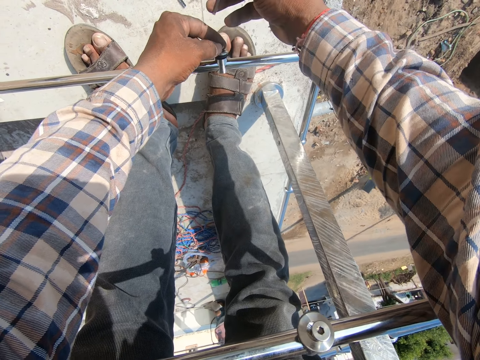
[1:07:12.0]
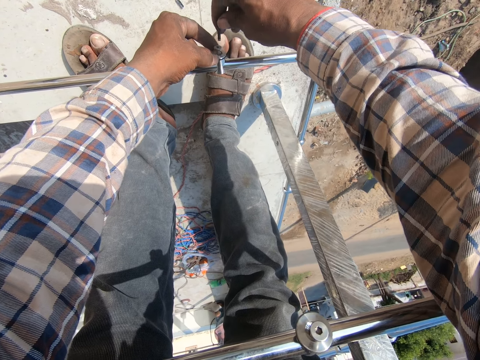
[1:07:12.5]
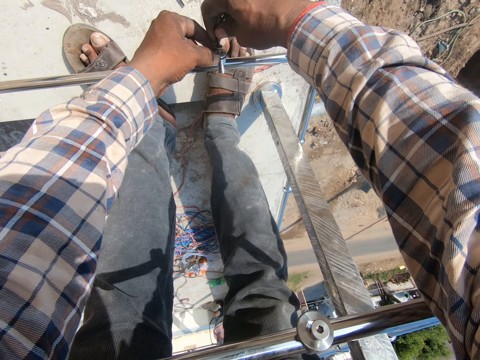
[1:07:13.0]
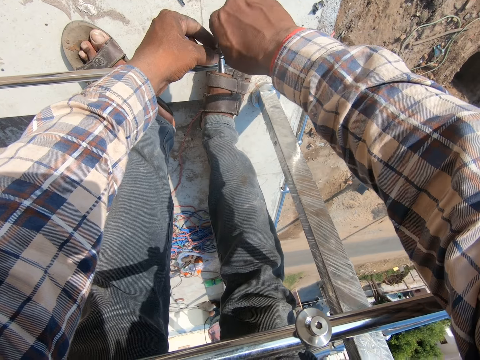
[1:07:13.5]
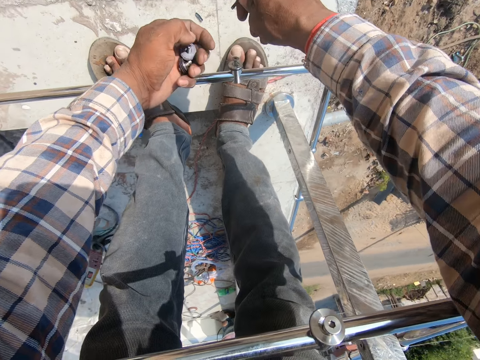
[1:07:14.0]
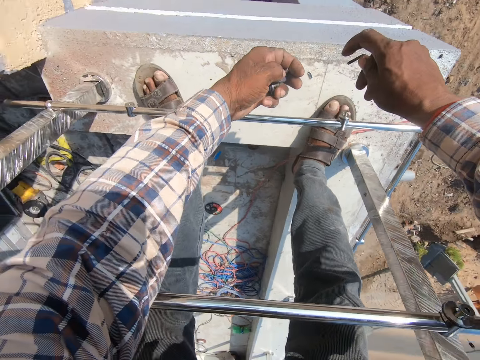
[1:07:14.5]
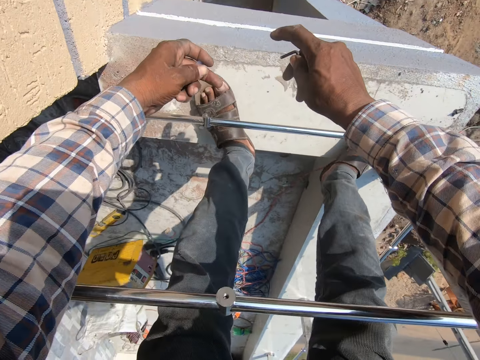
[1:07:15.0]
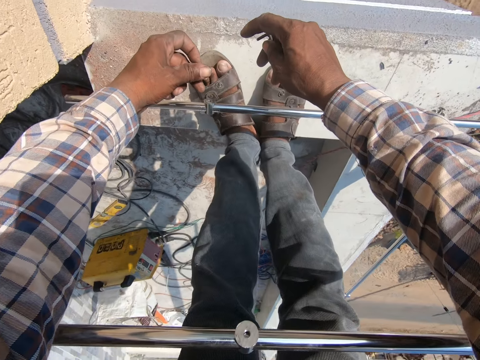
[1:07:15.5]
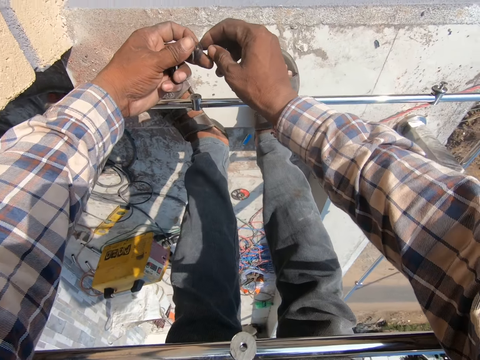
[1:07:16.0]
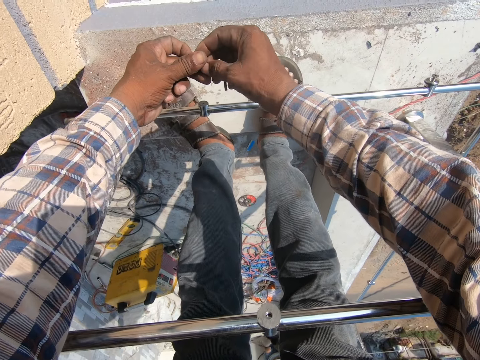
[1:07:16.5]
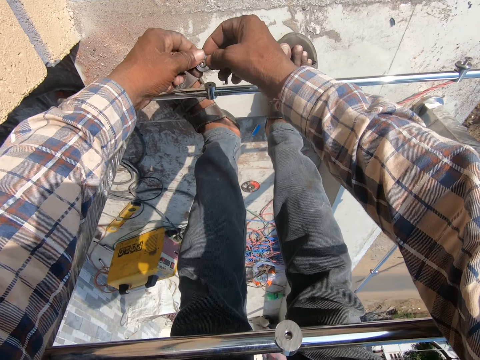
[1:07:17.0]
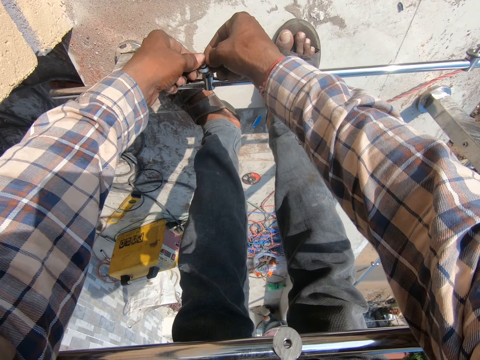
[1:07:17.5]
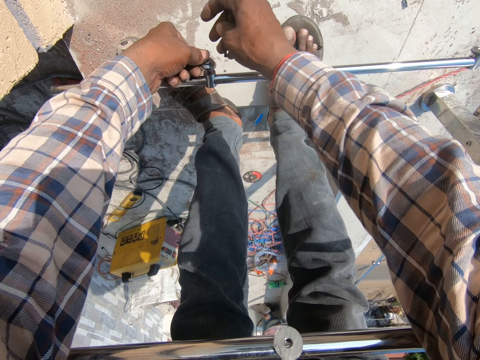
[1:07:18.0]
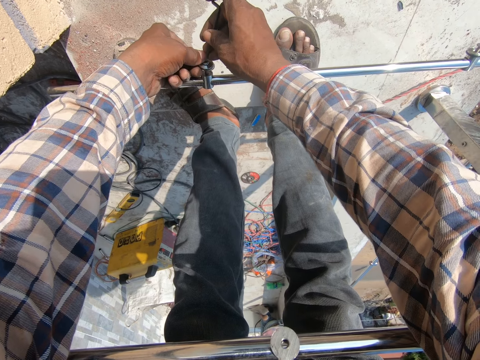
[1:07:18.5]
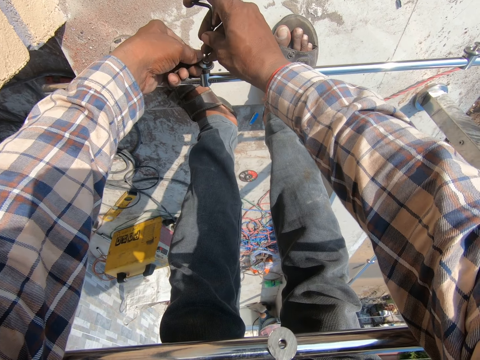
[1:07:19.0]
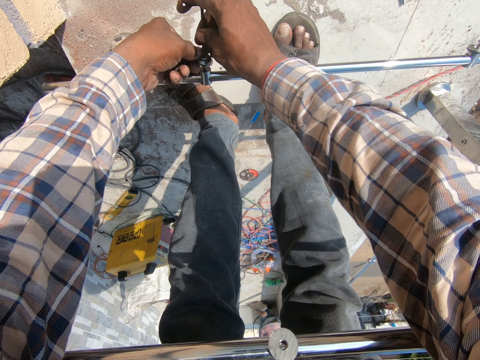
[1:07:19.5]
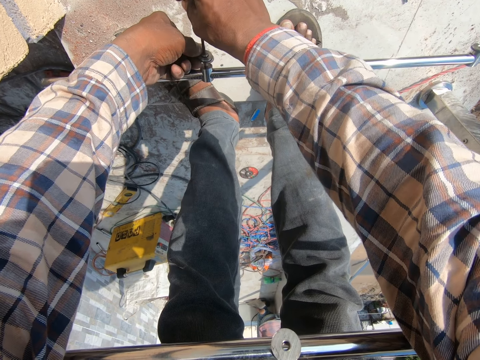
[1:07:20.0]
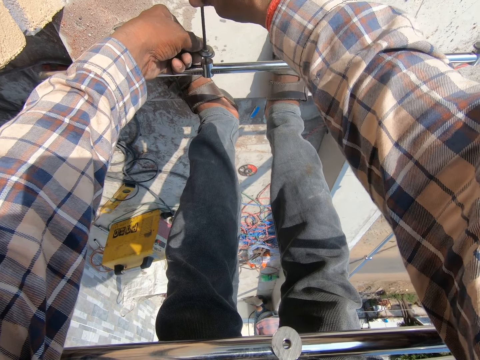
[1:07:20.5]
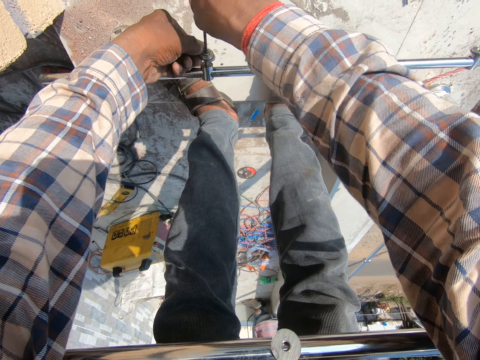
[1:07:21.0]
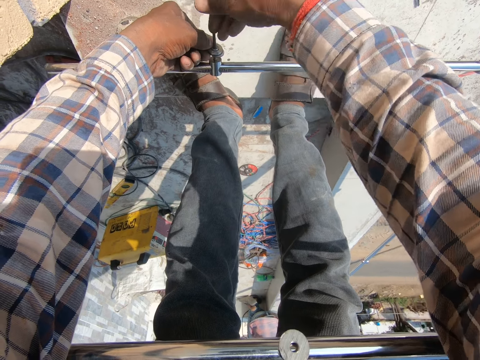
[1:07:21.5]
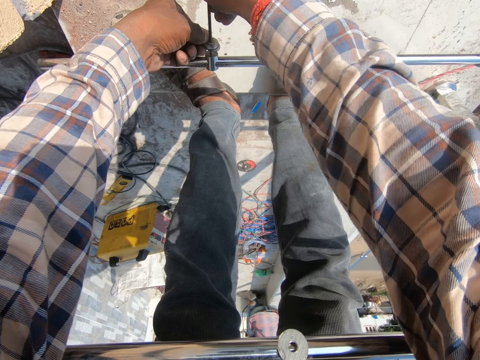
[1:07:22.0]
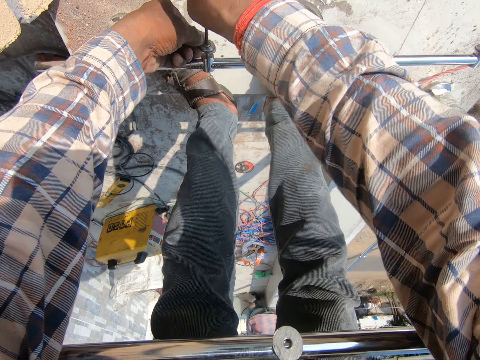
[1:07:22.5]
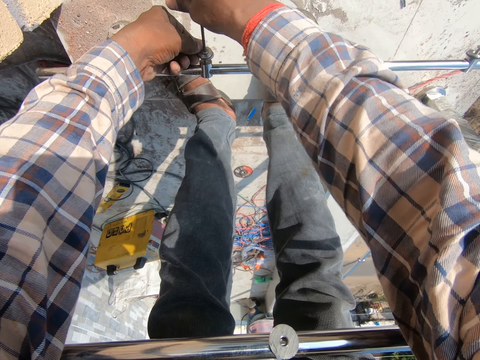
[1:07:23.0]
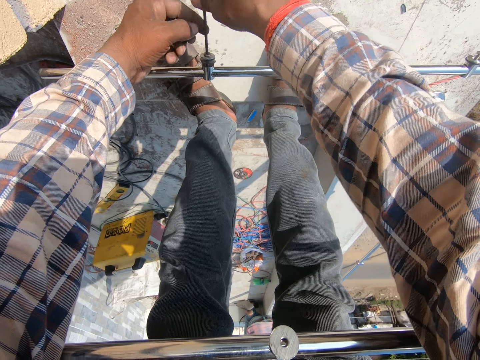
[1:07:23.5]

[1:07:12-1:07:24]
The camera wearer fixes something.

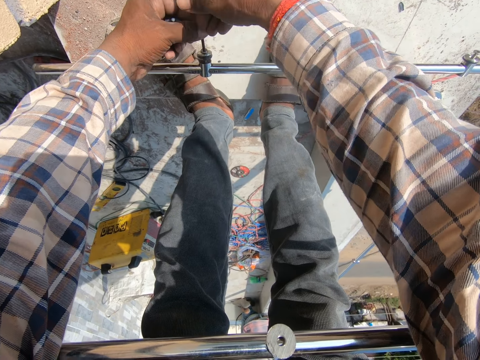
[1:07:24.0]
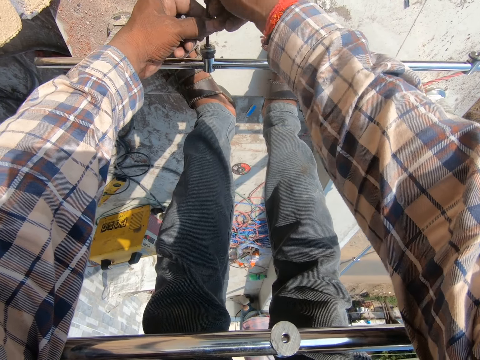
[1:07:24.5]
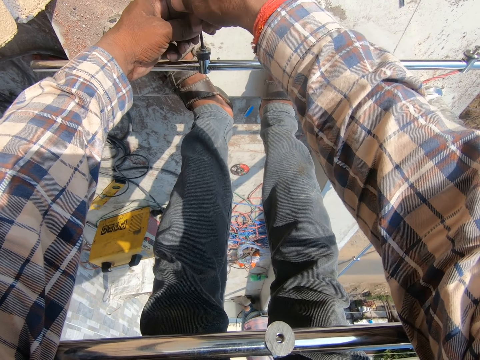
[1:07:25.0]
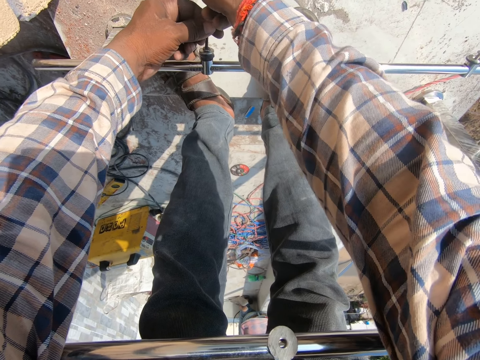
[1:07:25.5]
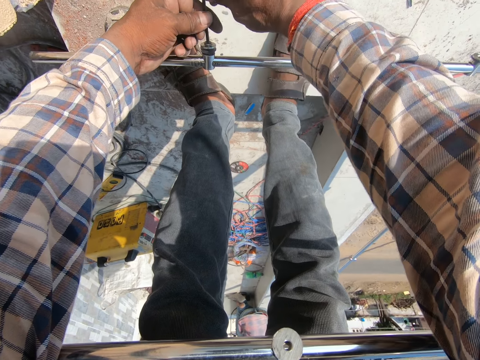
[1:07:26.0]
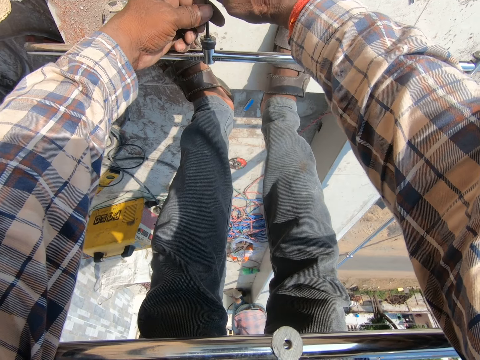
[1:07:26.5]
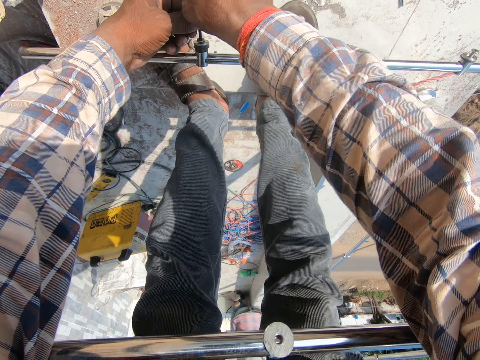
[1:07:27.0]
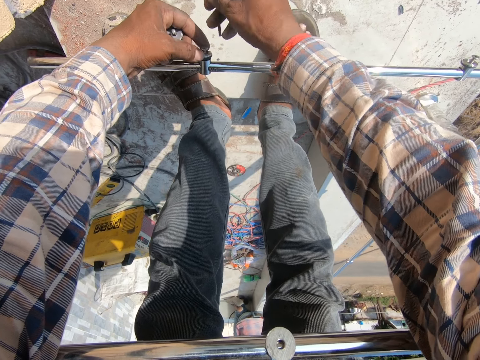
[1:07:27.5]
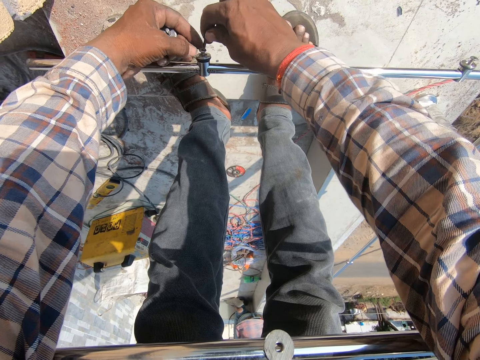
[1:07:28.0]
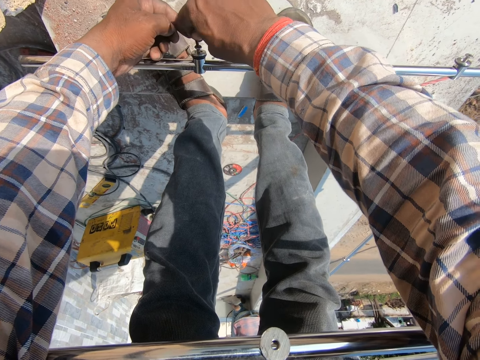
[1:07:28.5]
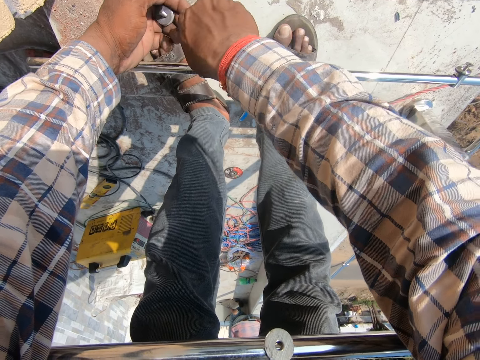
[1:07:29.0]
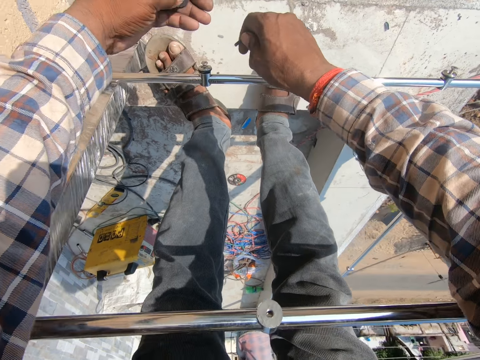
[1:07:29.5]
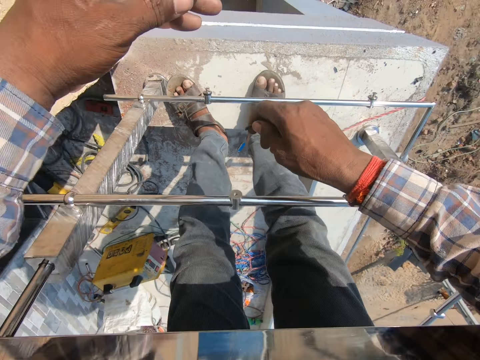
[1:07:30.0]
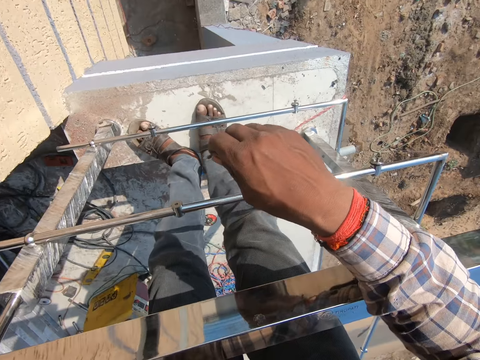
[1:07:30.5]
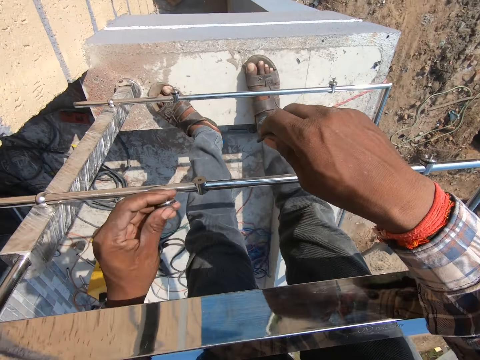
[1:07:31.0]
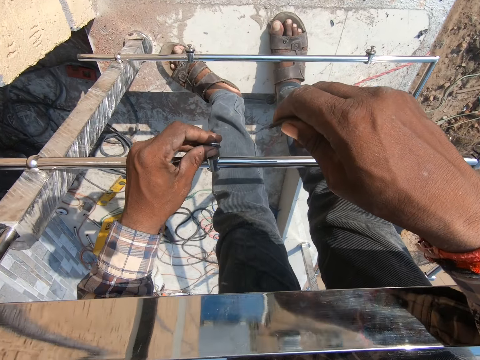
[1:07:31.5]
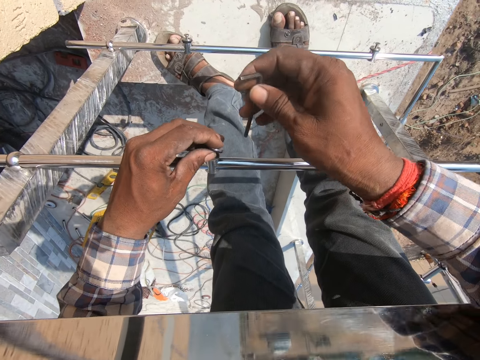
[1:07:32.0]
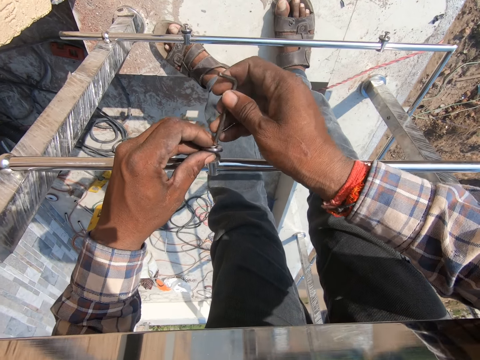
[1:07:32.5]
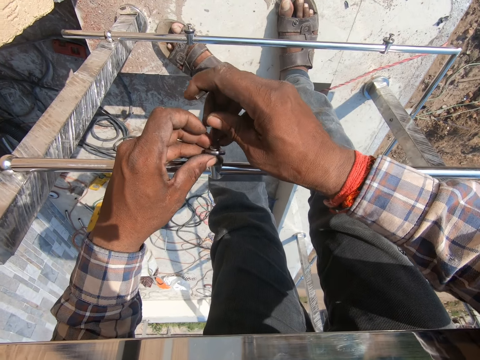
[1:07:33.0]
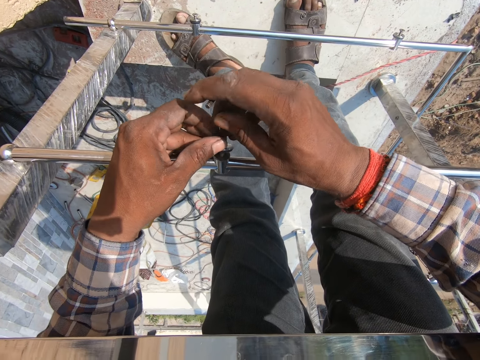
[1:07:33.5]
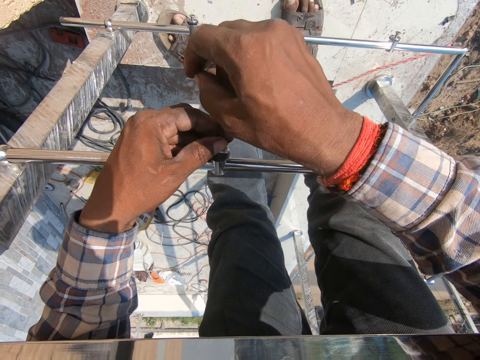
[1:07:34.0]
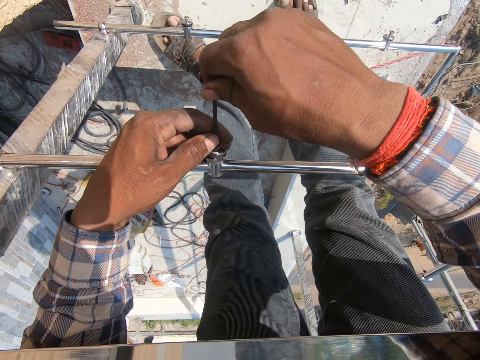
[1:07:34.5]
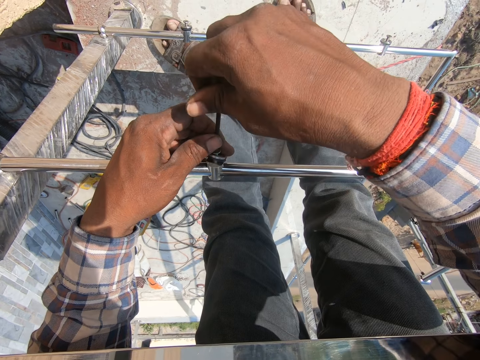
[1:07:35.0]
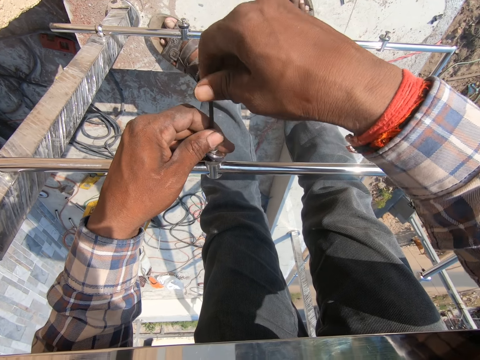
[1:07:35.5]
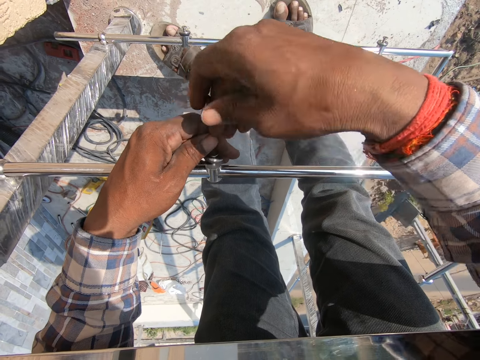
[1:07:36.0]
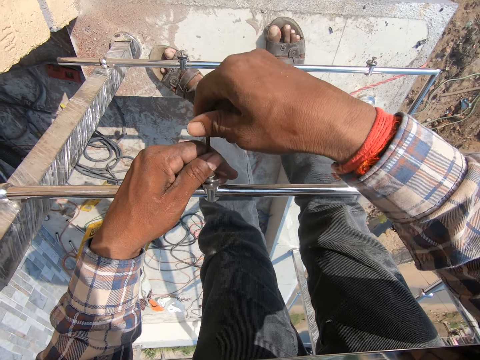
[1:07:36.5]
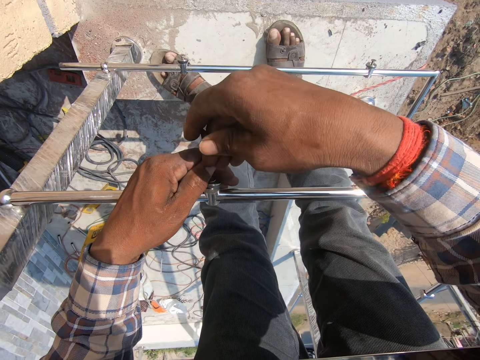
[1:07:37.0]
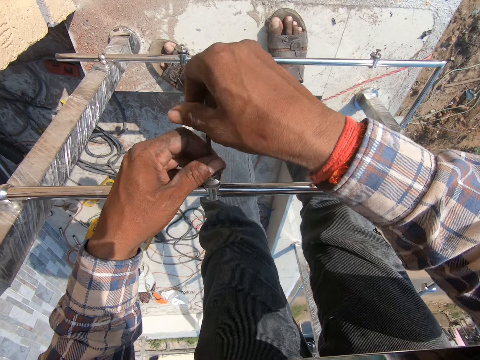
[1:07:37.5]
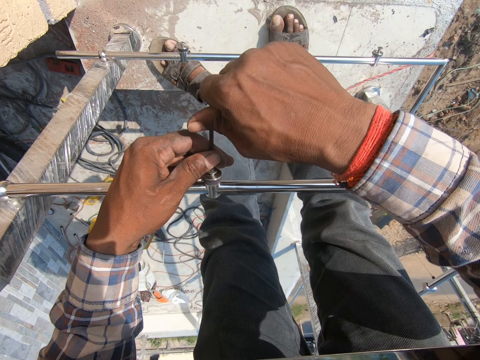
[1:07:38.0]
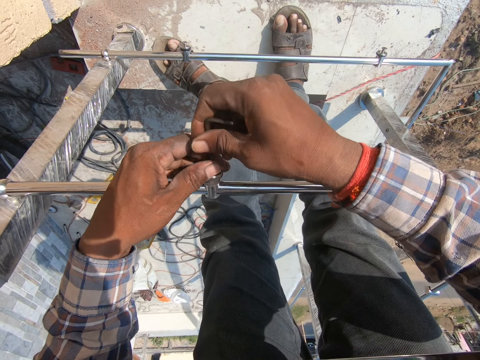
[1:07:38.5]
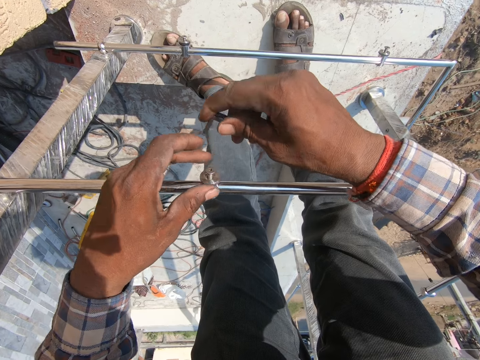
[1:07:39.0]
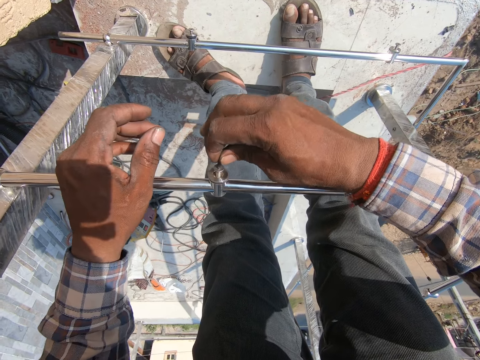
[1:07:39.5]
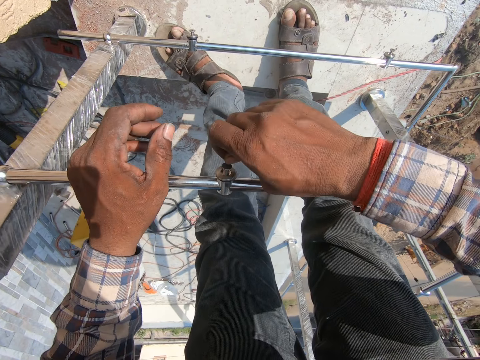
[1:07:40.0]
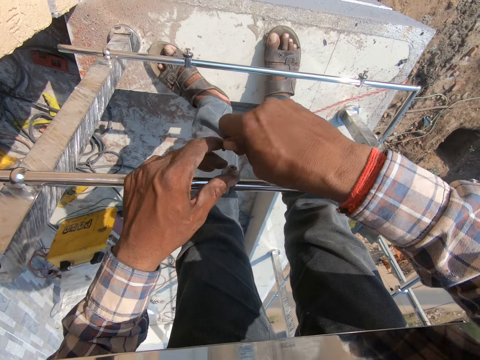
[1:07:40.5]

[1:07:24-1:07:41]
The camera wearer tightens something. They fix something. They tighten something.
